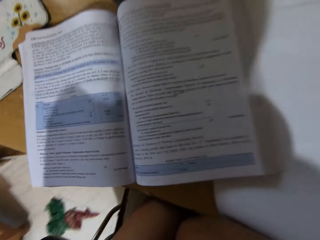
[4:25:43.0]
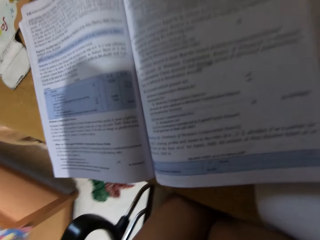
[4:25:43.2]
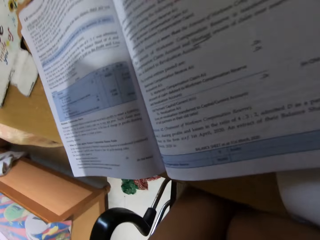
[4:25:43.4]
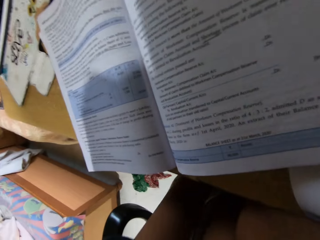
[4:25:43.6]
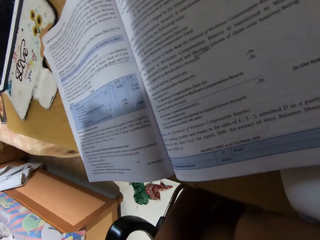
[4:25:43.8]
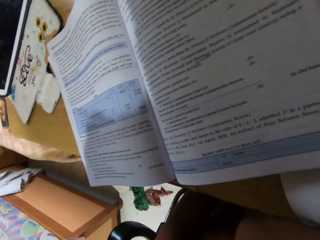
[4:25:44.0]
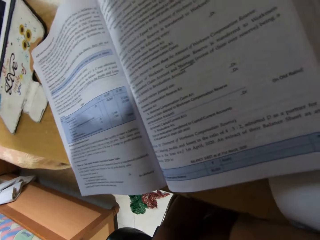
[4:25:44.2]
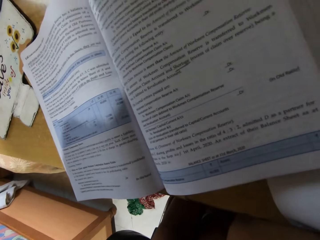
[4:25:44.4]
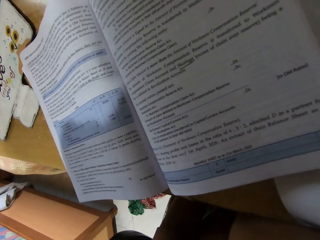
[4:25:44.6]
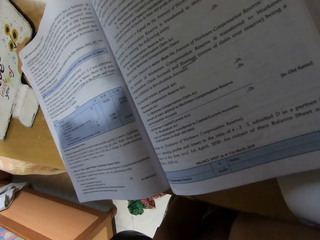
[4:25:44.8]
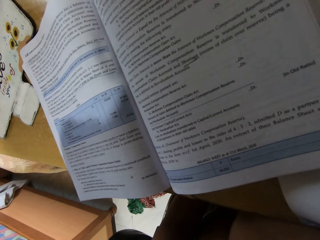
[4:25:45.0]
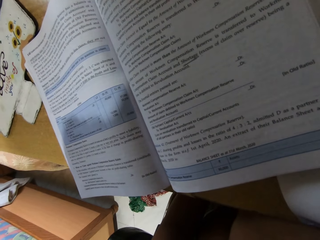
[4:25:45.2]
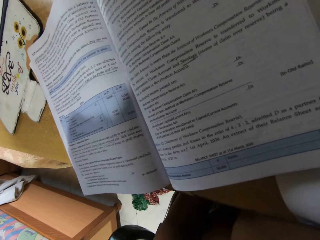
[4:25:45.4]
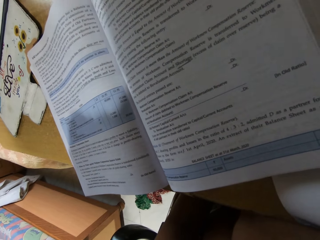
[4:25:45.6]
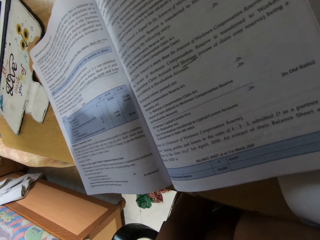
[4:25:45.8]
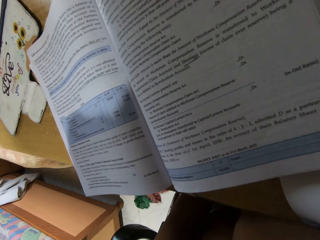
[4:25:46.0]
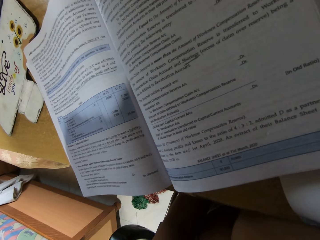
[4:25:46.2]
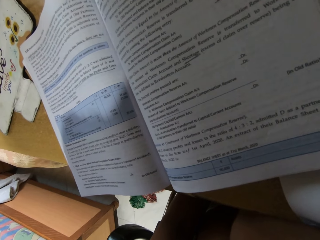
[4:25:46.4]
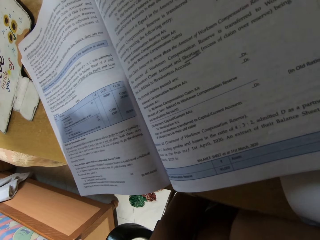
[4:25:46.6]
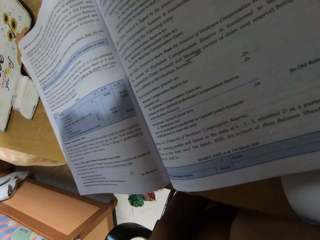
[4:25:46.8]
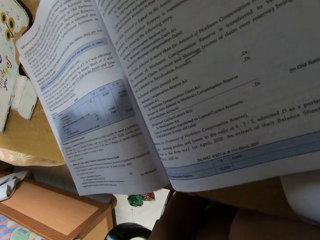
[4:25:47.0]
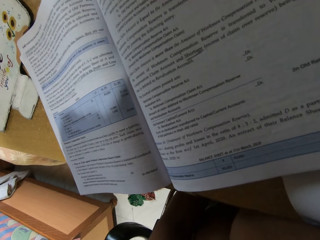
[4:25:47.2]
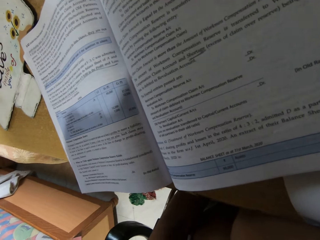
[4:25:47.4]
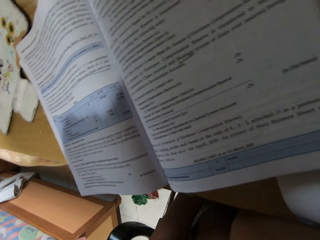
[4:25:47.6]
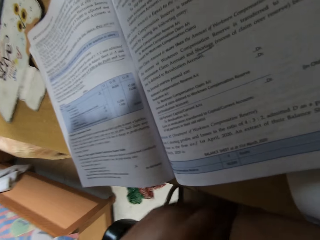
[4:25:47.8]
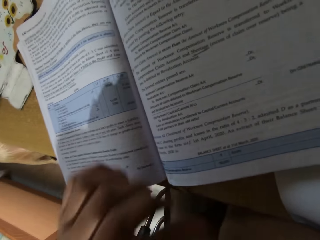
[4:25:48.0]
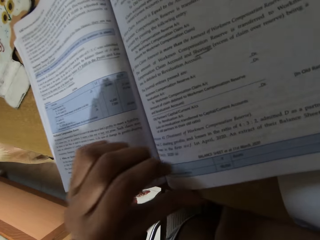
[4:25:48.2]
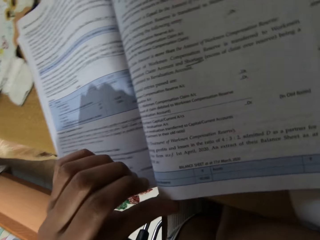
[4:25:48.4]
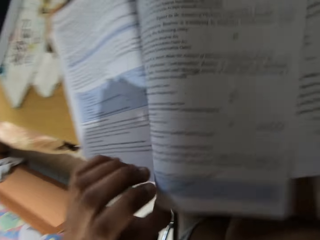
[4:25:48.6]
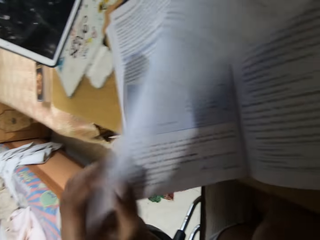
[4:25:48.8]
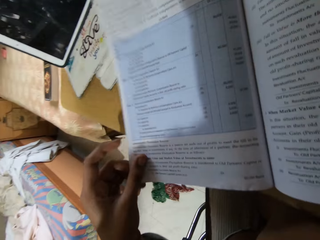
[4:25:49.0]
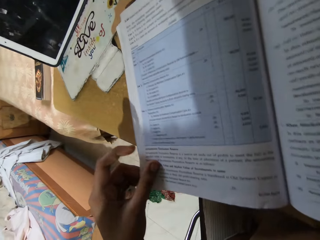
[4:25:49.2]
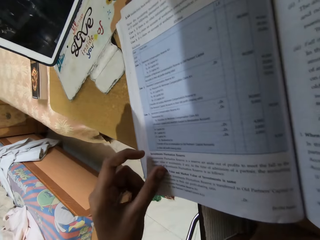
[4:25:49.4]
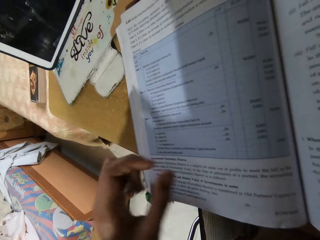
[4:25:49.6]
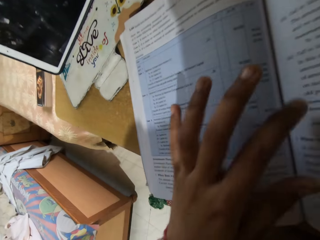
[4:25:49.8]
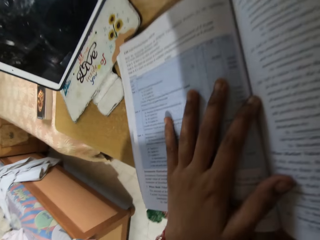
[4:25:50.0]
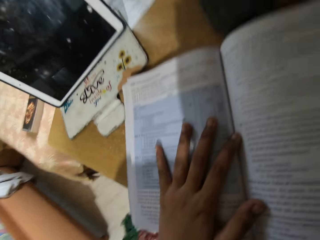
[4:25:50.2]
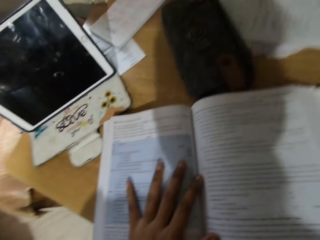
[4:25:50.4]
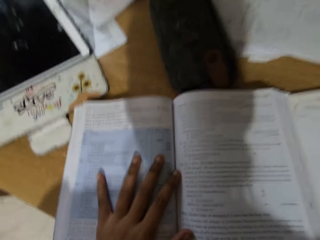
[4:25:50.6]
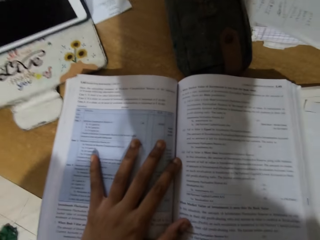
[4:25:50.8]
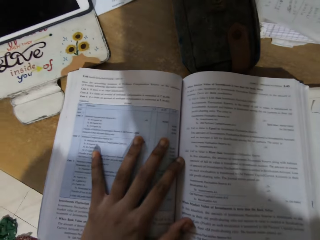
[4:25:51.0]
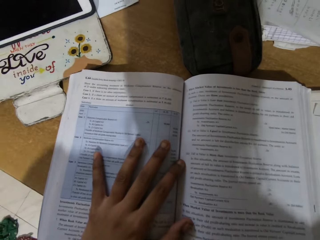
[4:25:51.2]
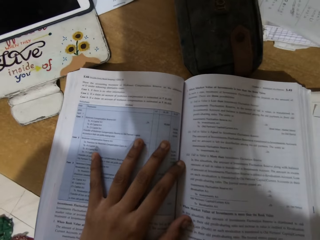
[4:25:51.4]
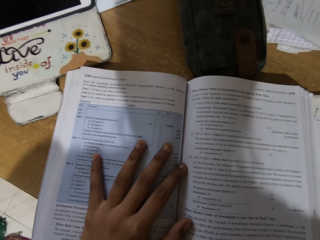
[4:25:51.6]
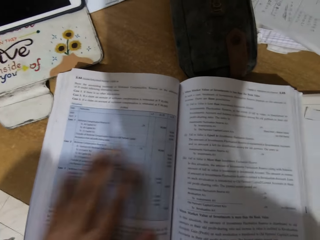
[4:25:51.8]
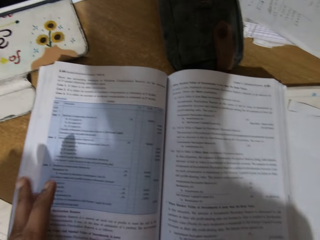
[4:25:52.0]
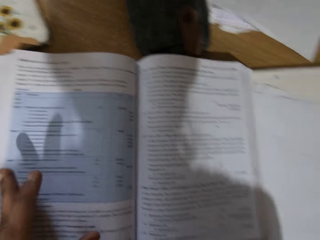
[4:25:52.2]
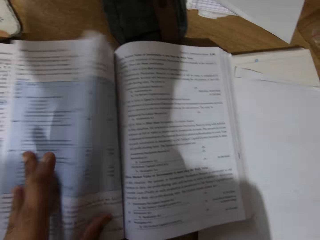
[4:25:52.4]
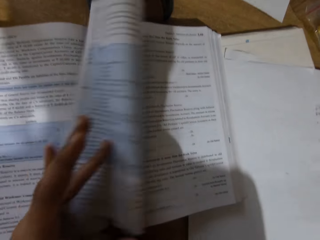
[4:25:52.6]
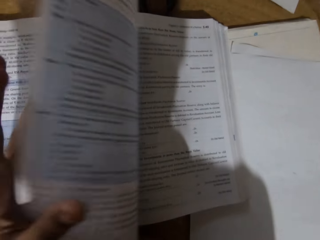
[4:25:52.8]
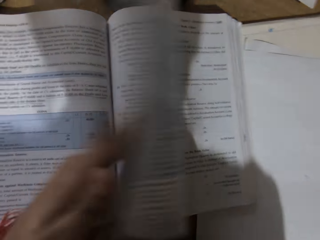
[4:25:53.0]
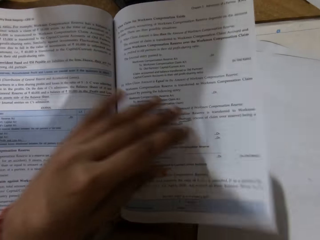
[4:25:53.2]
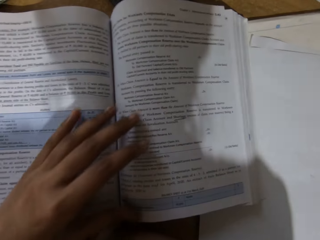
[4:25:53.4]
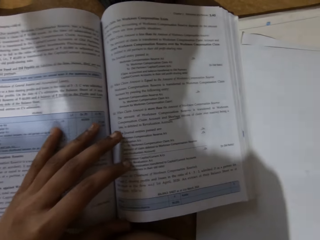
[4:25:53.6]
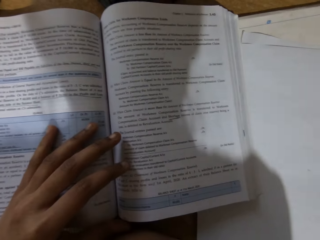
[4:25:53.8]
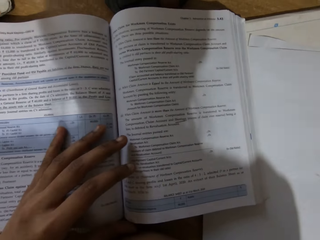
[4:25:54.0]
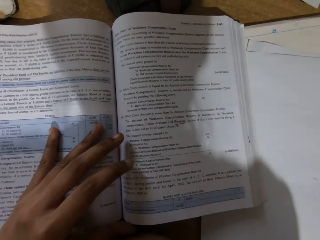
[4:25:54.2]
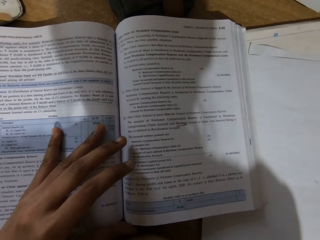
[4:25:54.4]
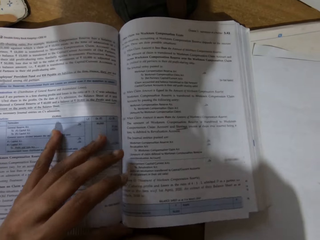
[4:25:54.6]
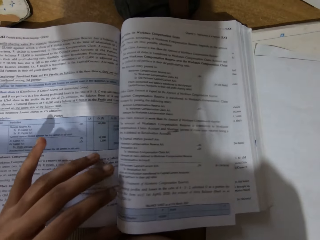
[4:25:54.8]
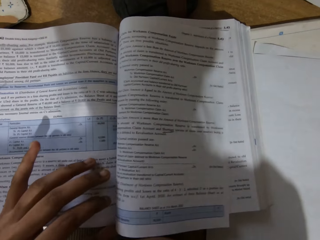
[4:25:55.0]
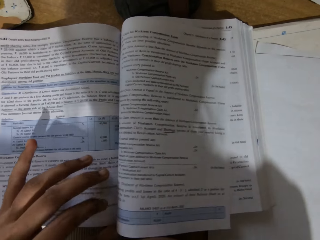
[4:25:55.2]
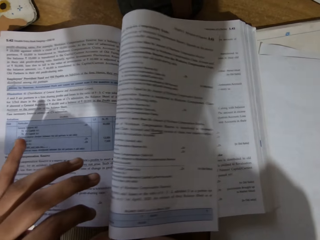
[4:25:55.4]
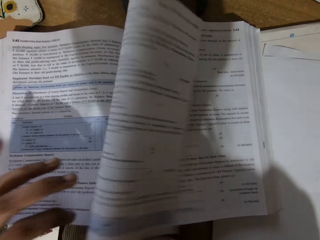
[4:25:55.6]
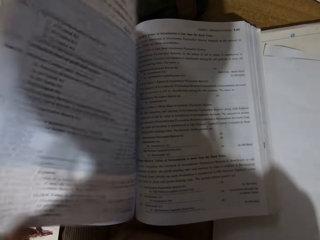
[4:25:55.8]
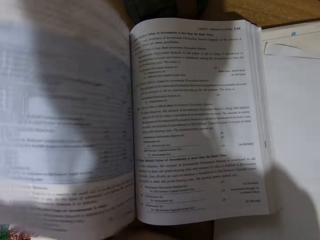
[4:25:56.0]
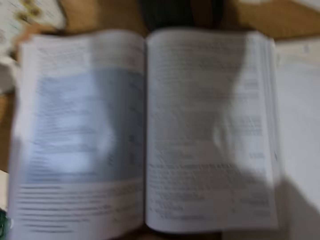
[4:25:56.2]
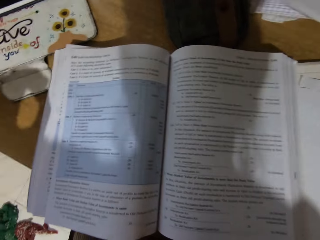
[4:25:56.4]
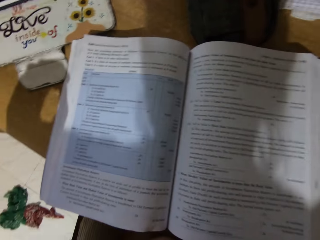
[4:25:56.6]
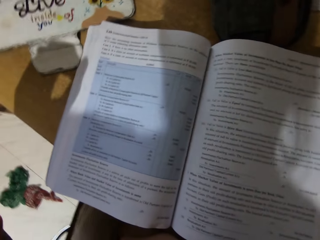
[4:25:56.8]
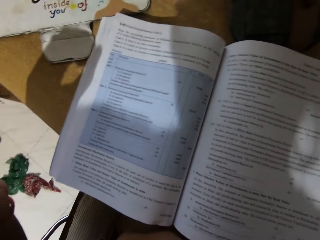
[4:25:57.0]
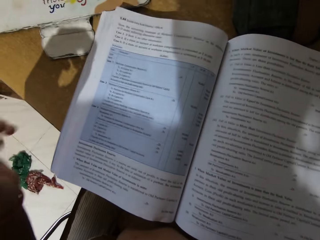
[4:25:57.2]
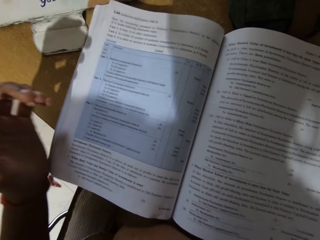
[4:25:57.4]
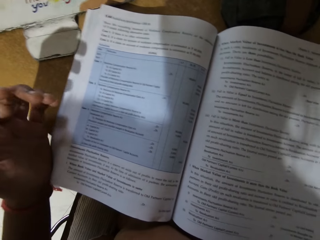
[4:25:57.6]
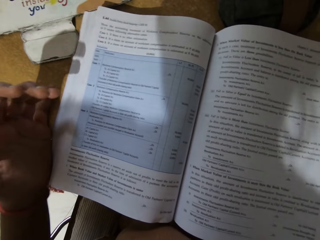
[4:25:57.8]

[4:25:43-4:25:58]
The camera wearer looks at the book. They flip a book page. They look at the book and hold the book. They flip a book page. They look at the book. They flip a book page.

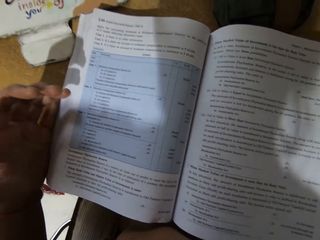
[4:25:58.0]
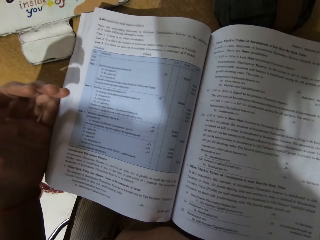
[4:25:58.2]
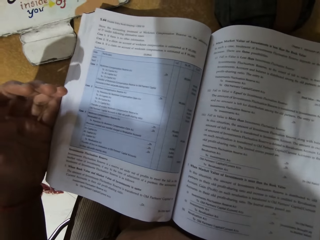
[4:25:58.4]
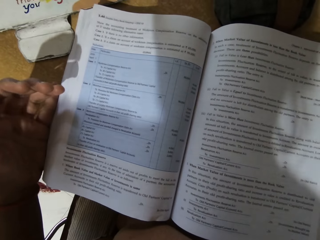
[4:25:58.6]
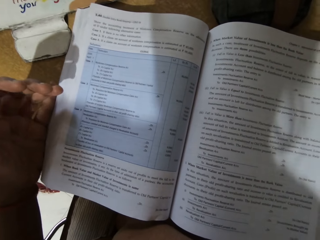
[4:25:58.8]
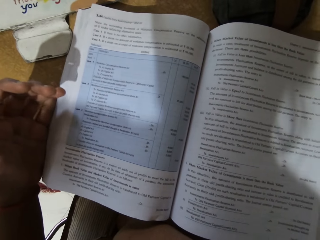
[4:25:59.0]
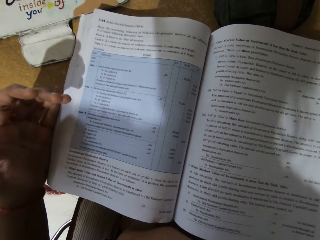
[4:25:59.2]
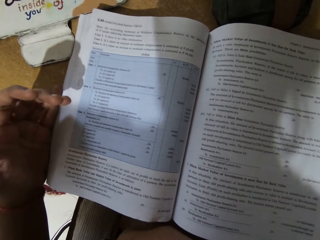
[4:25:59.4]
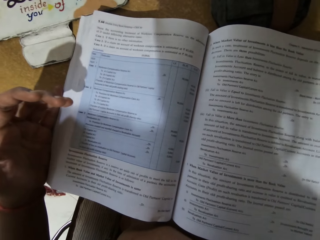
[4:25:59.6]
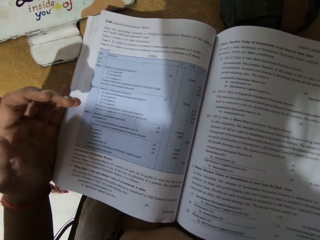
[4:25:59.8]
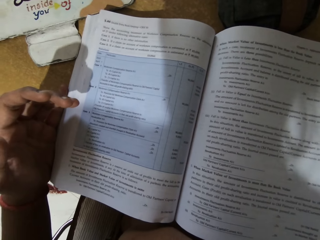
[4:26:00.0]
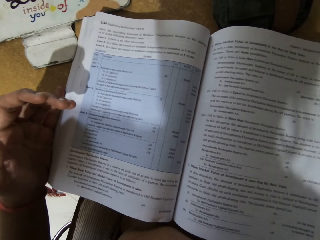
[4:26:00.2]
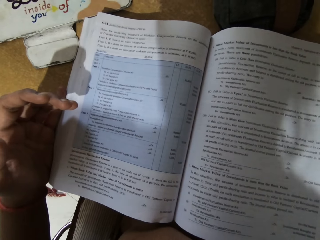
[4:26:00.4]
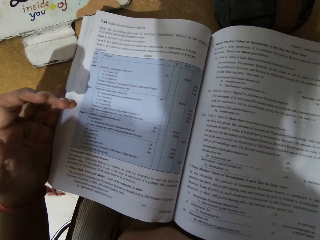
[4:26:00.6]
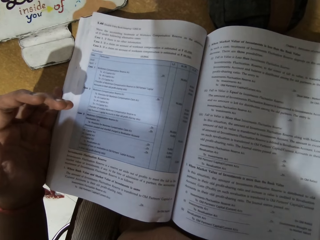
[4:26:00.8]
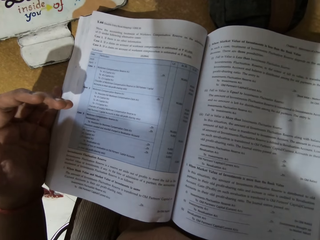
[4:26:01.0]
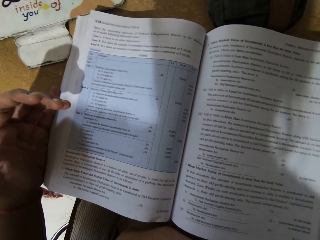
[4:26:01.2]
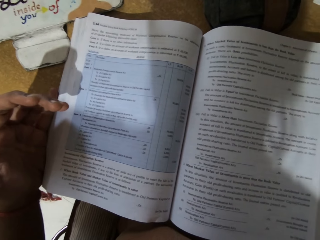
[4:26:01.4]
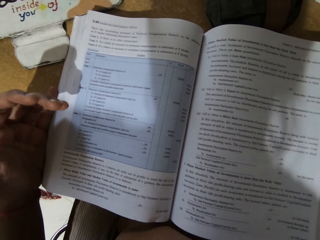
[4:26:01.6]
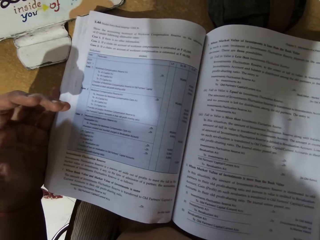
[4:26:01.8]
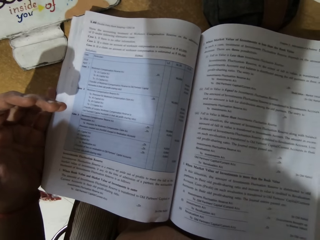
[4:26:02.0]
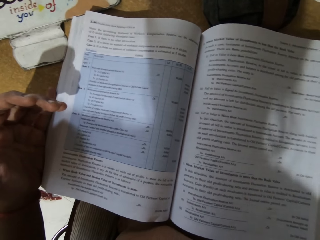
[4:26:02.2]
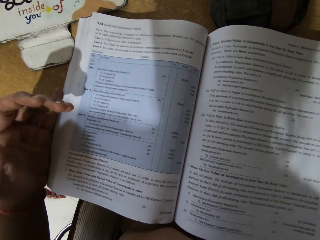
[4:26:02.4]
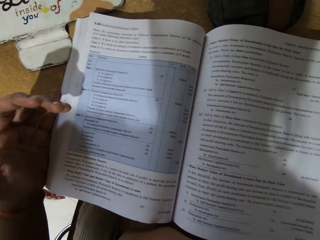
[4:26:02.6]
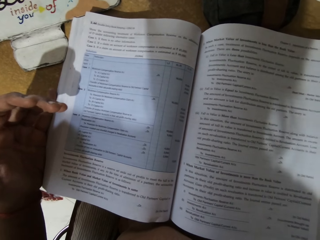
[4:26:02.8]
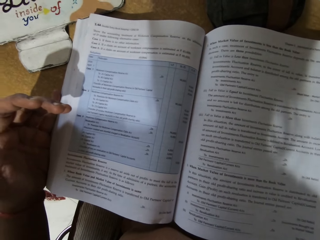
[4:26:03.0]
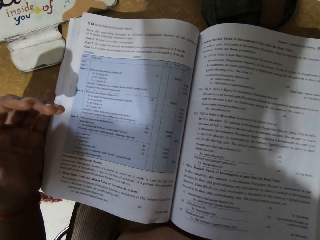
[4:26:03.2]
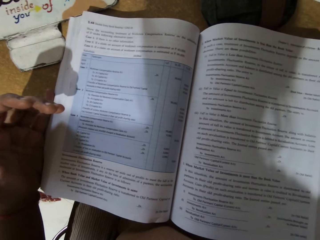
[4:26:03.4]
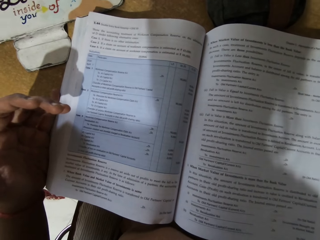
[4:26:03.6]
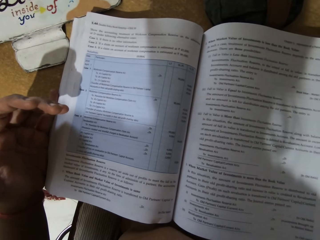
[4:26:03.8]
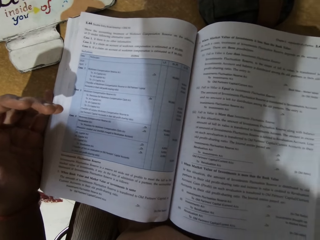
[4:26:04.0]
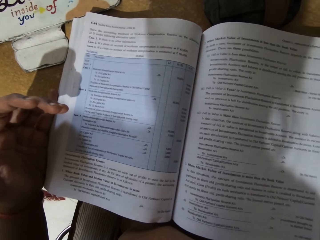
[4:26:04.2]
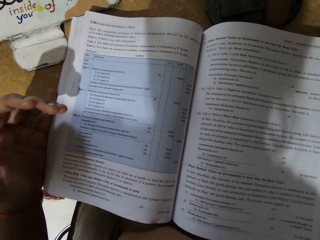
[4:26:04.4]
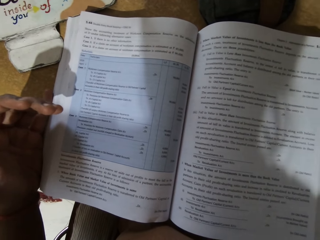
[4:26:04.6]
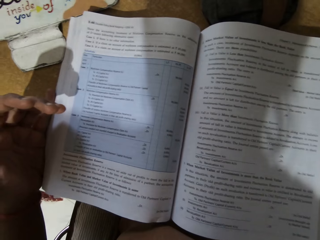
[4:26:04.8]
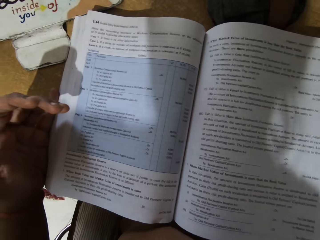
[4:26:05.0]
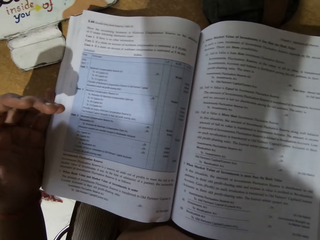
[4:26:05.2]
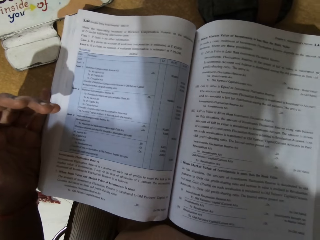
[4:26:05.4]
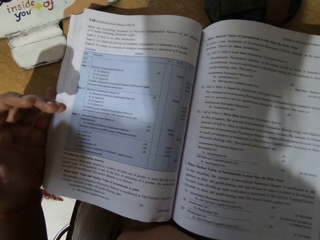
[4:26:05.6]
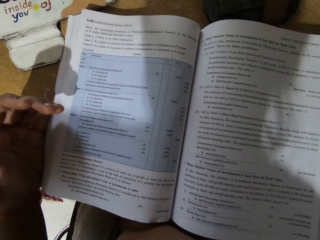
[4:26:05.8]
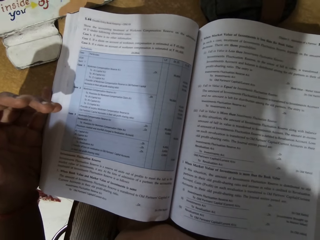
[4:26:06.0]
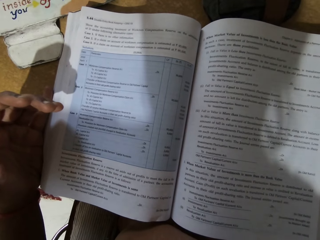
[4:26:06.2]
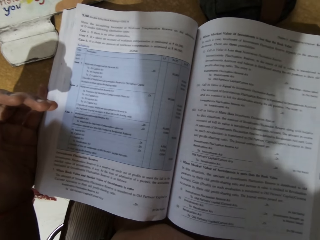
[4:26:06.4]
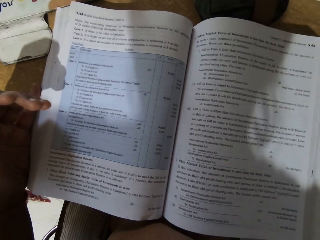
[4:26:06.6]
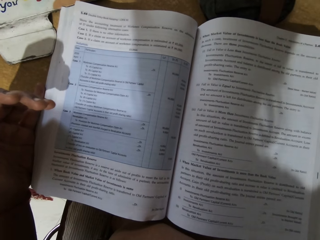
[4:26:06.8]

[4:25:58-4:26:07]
The camera wearer looks at the book.
